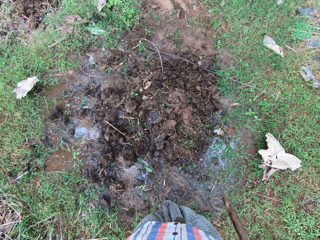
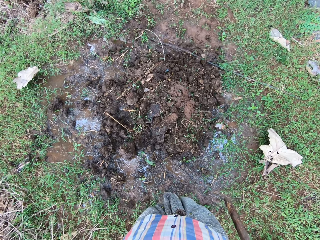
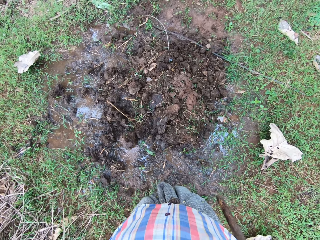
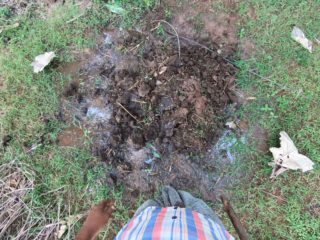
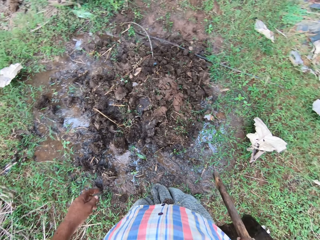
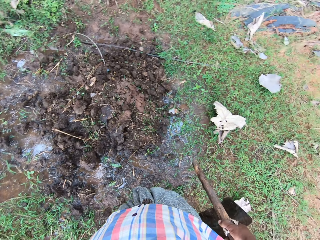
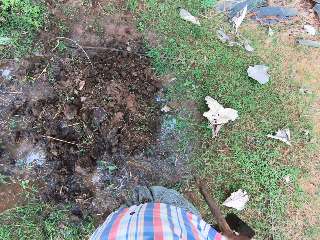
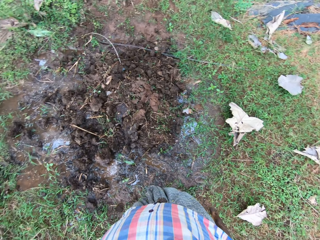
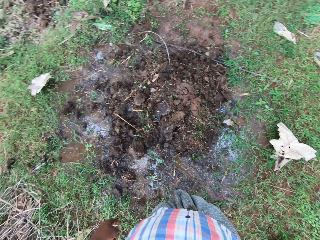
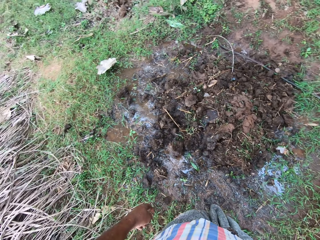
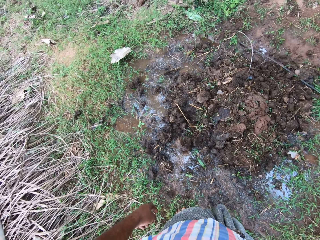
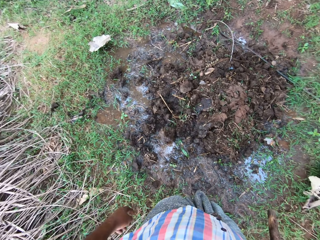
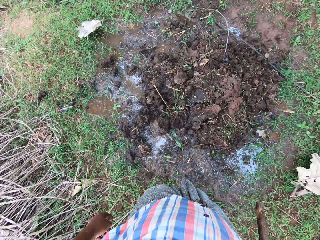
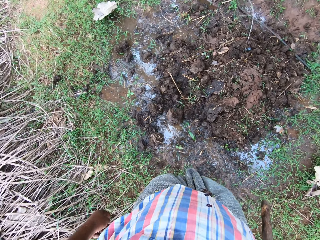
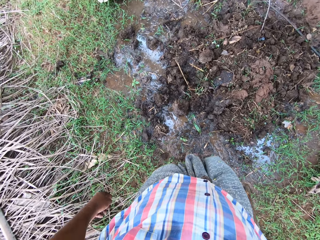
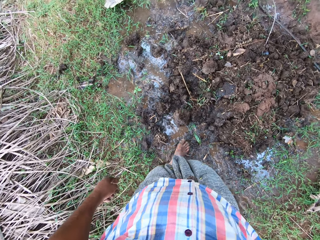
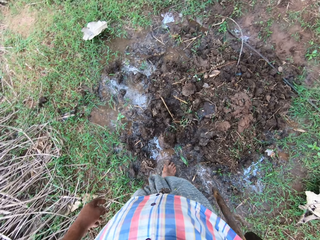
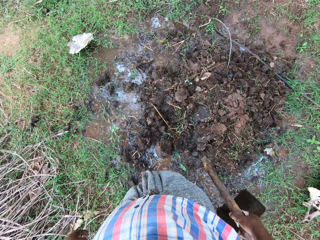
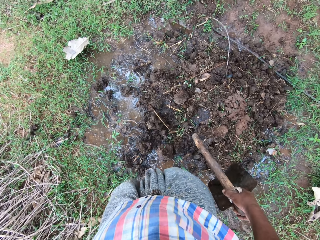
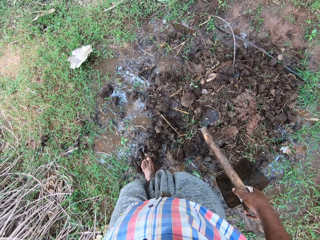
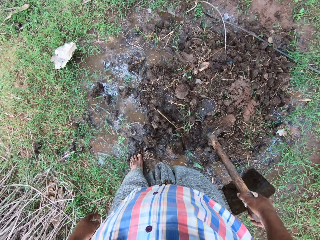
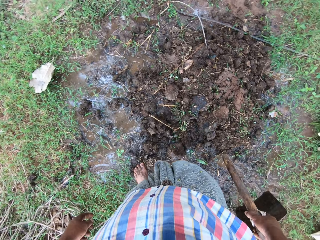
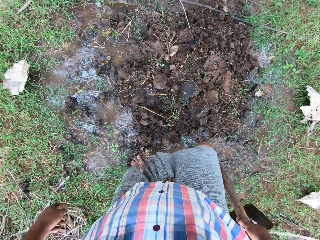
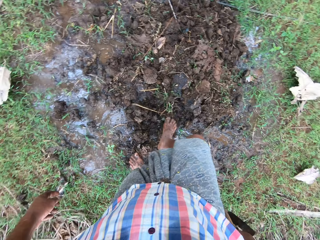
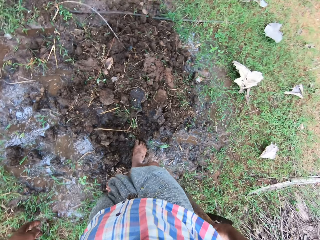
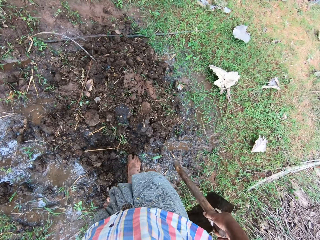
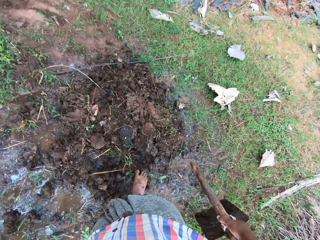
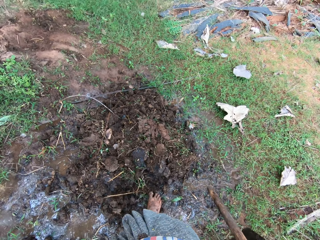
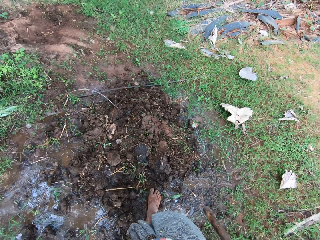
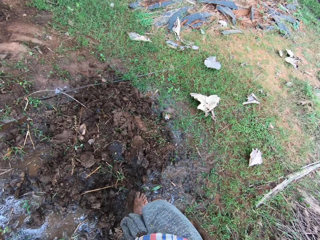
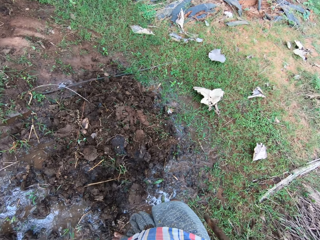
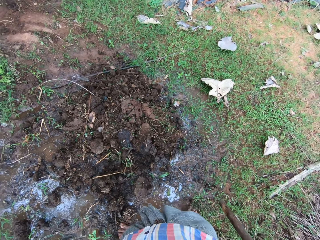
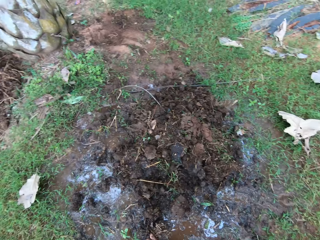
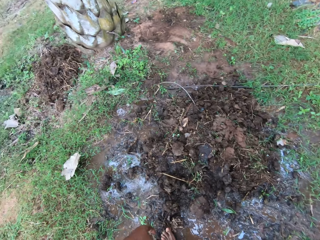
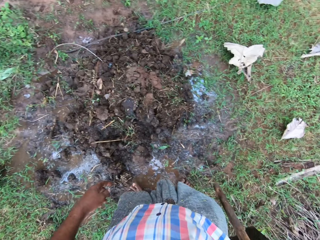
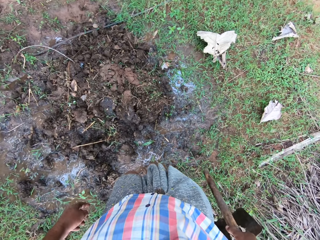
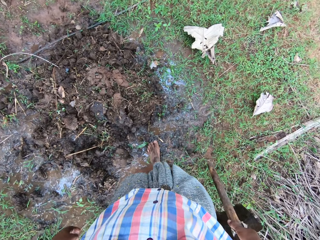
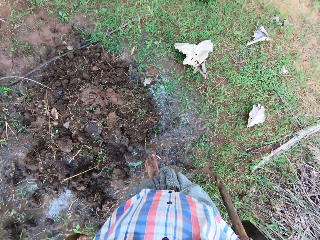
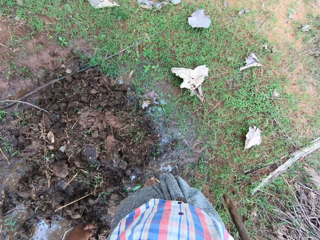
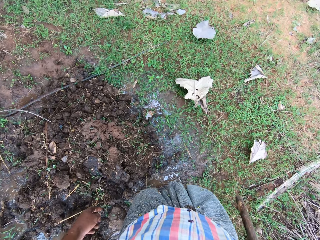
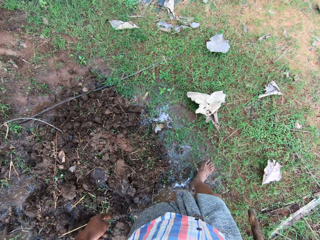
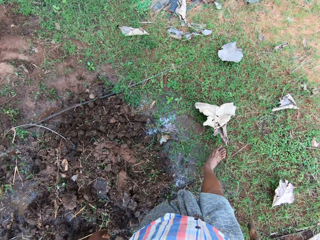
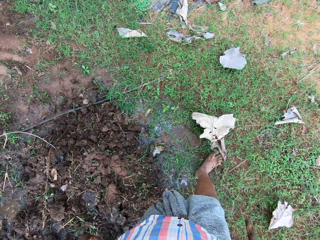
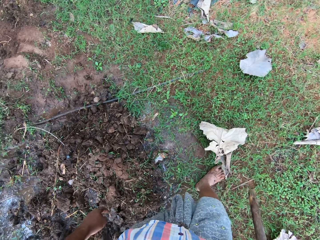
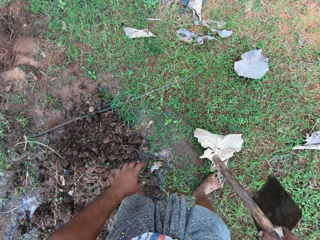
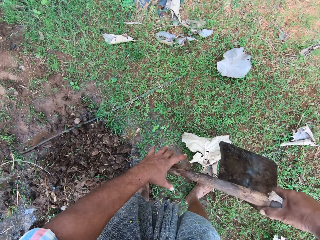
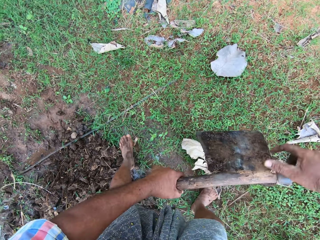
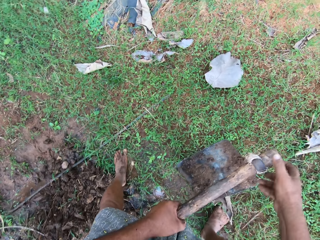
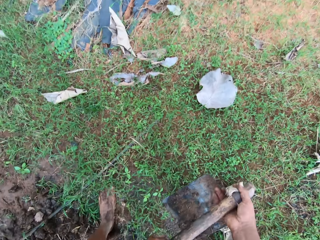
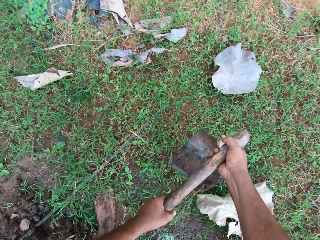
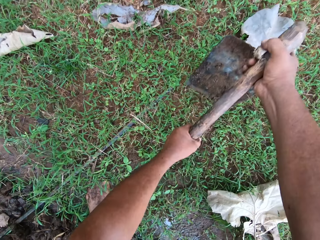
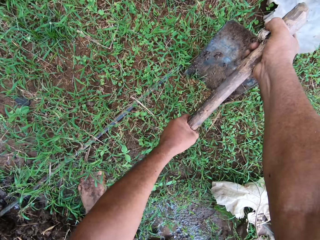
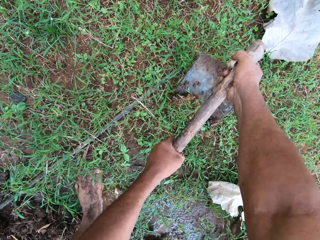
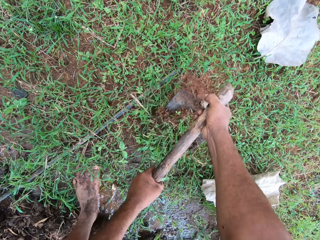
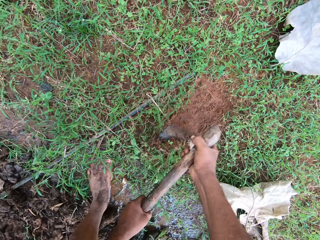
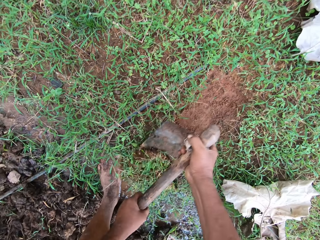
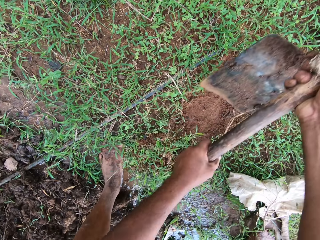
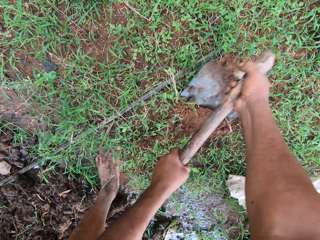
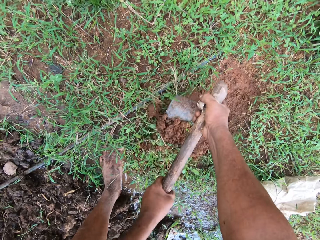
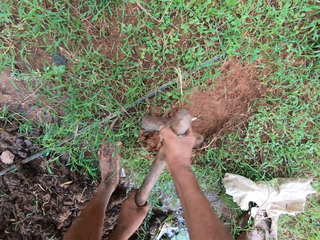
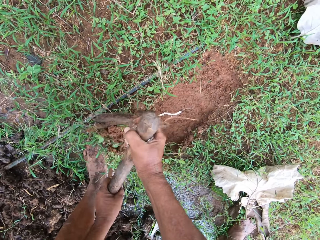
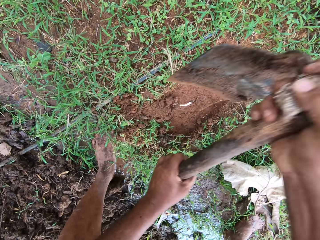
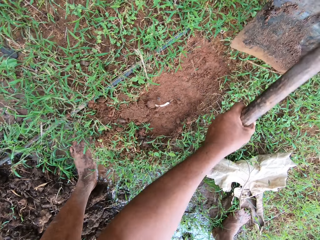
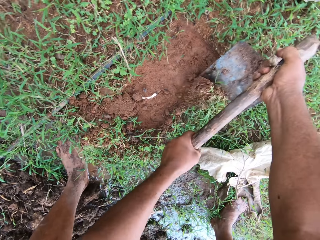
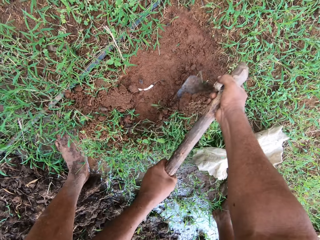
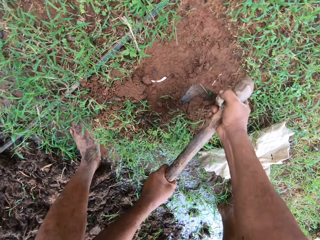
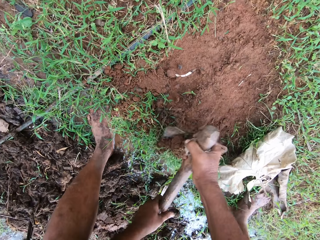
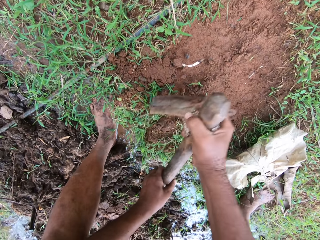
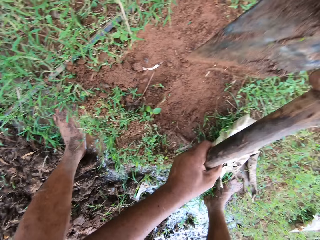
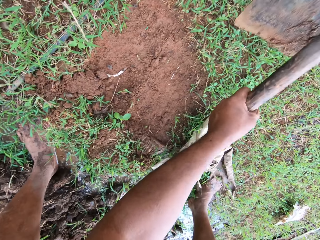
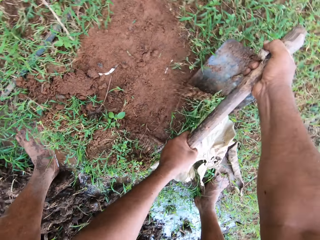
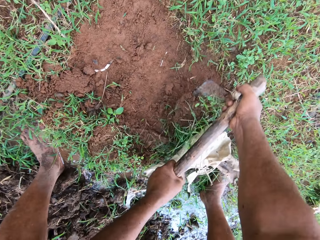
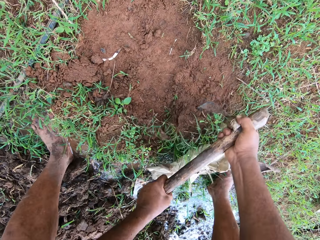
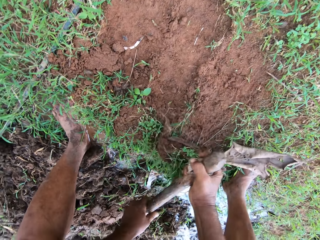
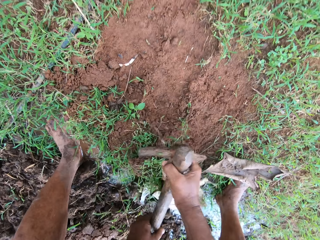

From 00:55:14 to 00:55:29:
The camera wearer walks around the compound. They clear the sand on the ground with the hoe and dig with the hoe.

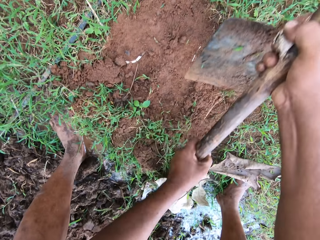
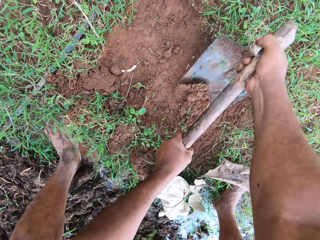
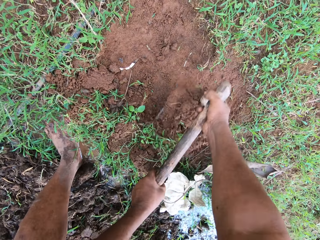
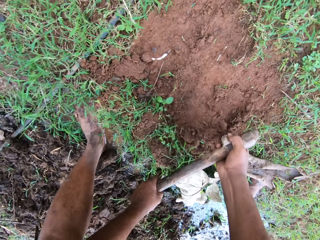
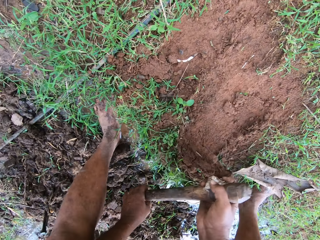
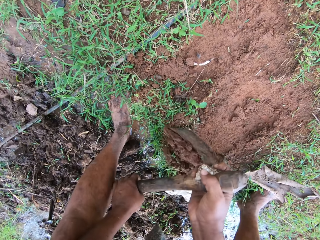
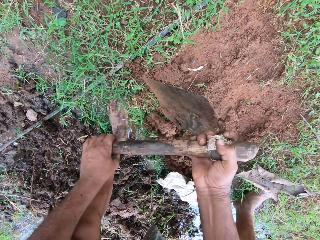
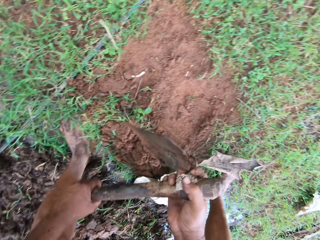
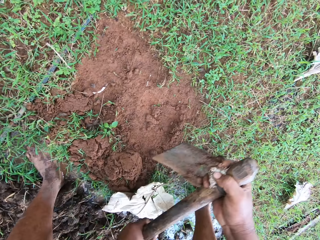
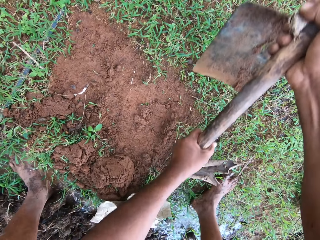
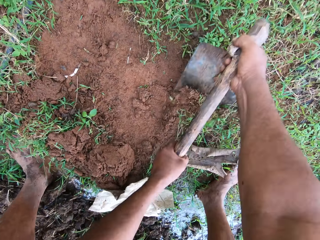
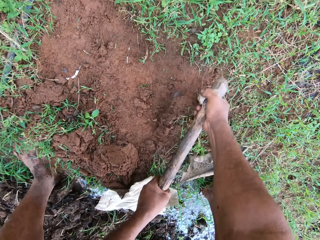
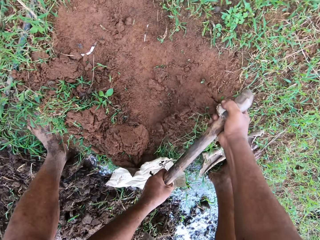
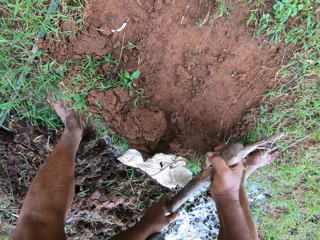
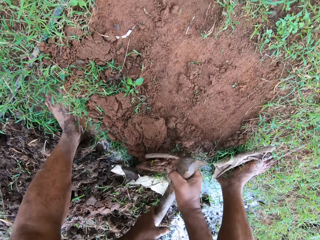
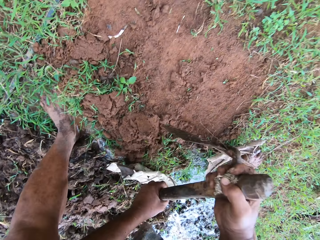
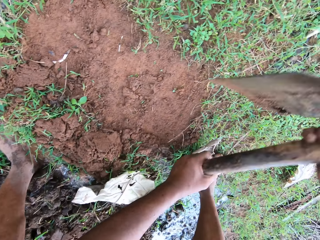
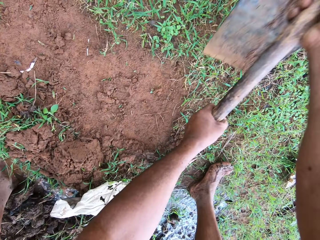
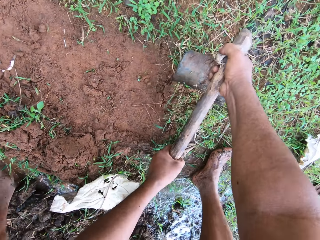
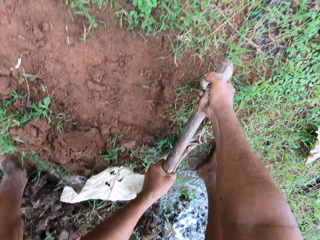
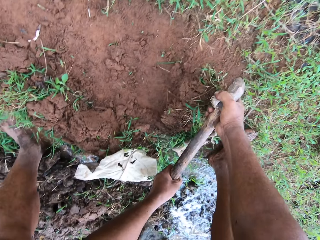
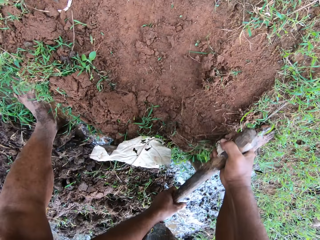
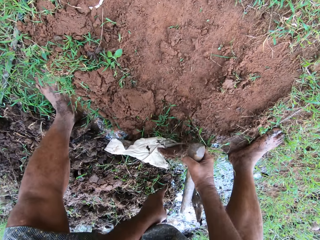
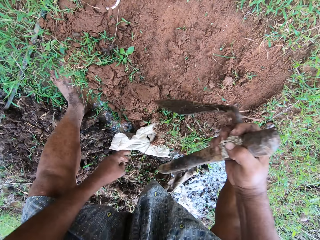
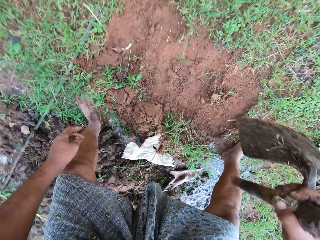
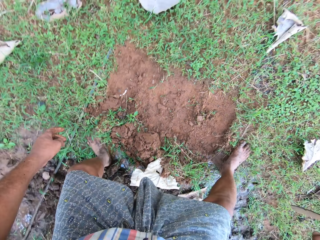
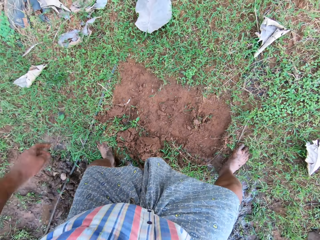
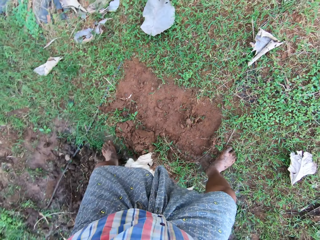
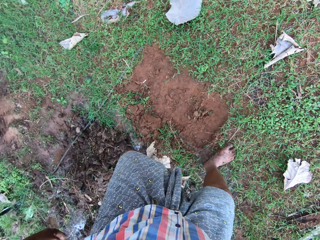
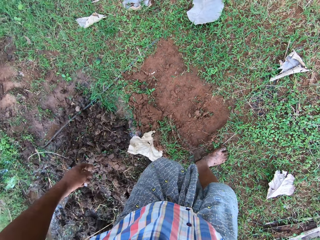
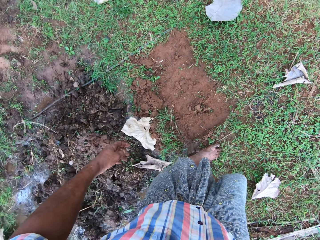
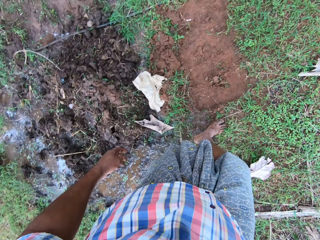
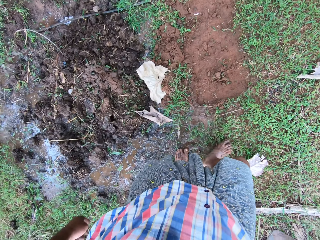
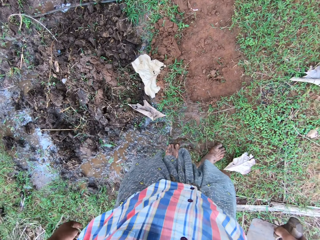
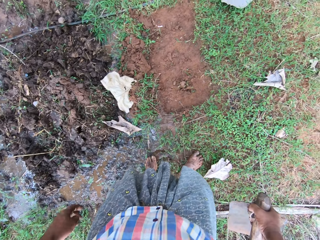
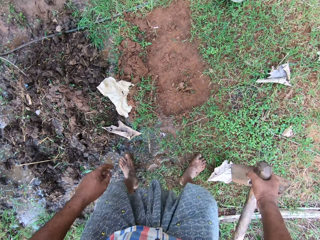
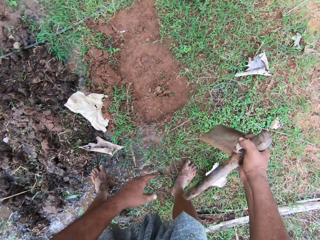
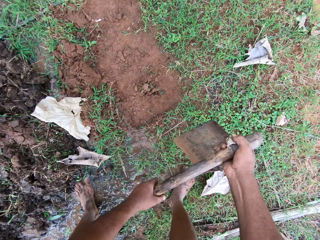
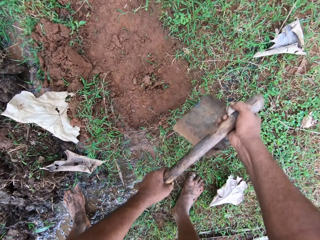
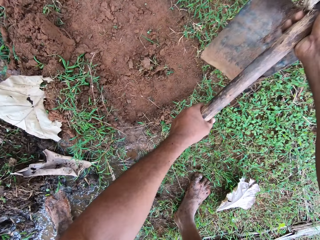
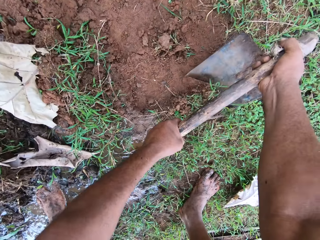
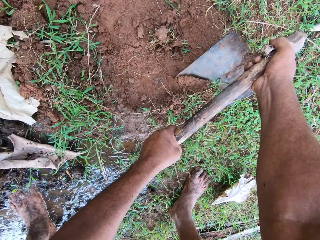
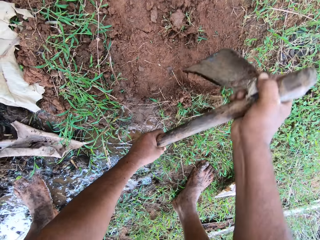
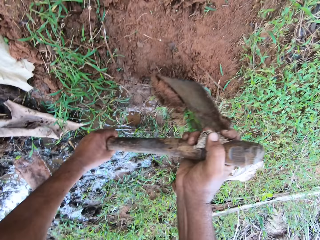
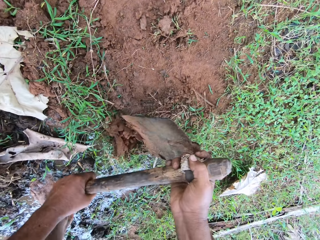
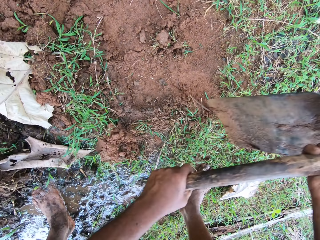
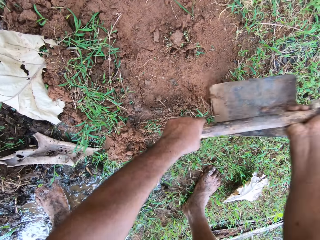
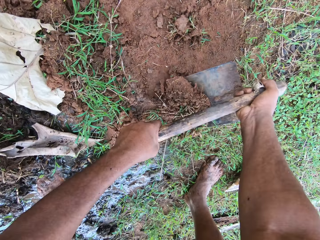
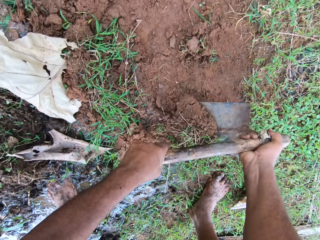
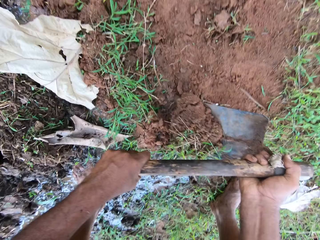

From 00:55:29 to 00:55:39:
The camera wearer moves aside and digs with a hoe.
